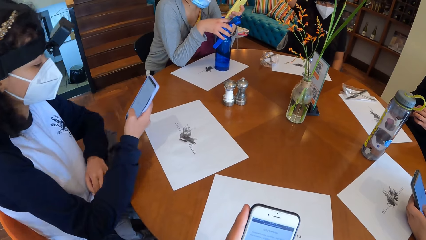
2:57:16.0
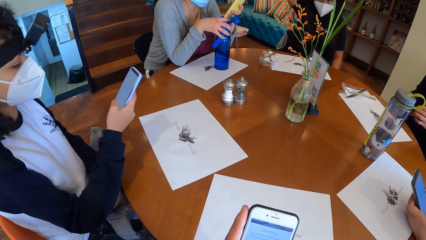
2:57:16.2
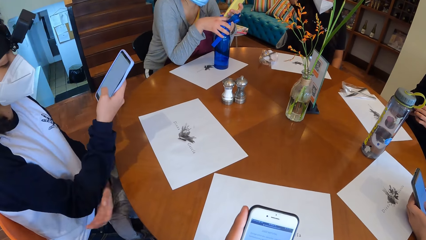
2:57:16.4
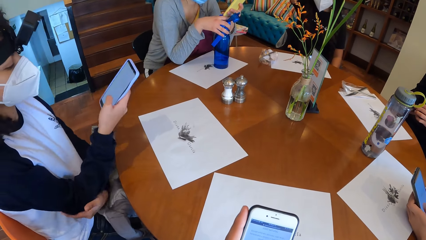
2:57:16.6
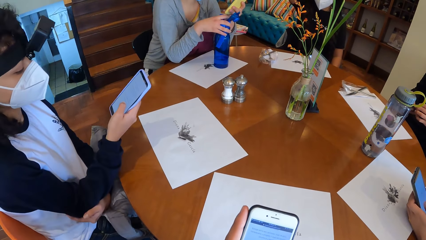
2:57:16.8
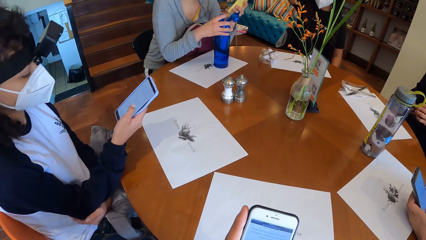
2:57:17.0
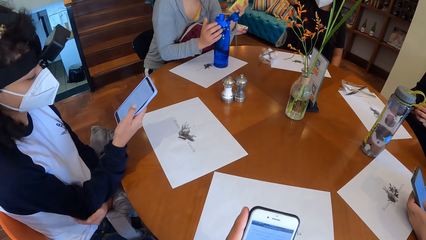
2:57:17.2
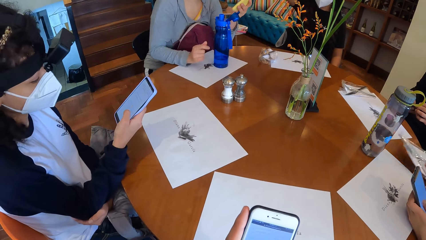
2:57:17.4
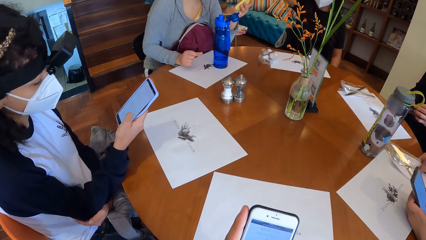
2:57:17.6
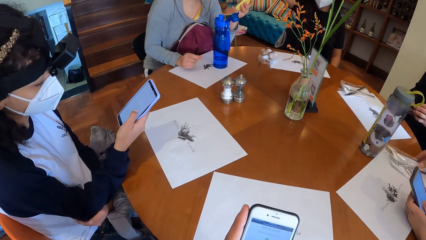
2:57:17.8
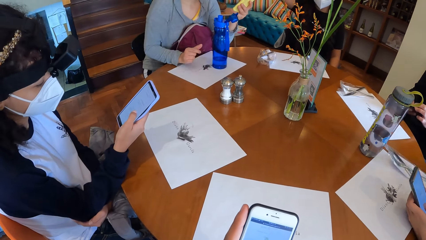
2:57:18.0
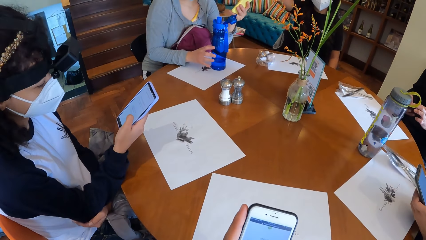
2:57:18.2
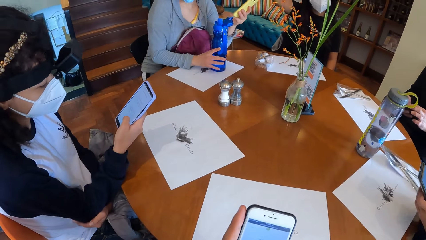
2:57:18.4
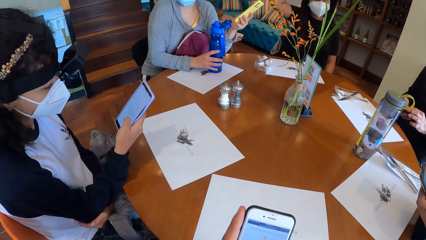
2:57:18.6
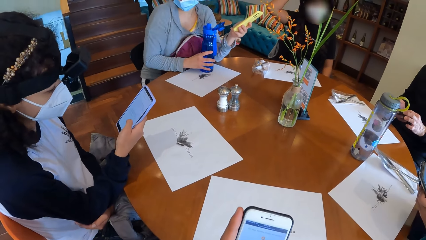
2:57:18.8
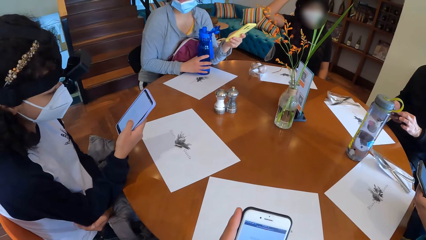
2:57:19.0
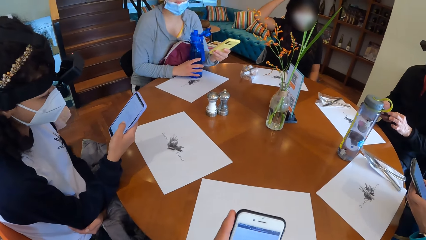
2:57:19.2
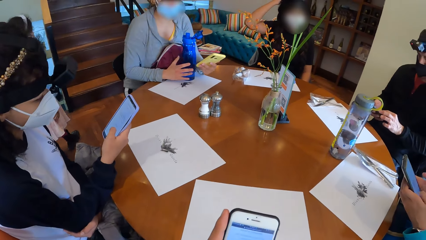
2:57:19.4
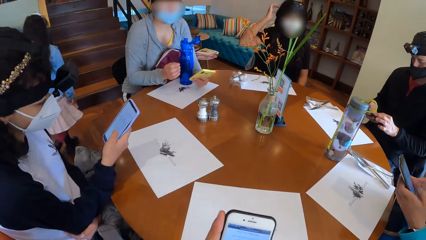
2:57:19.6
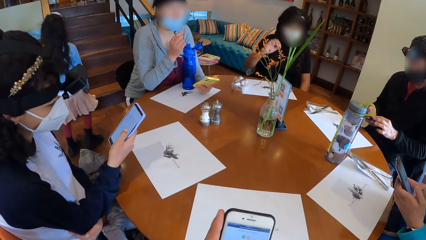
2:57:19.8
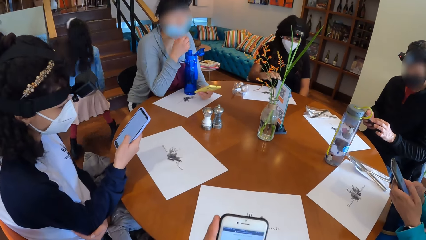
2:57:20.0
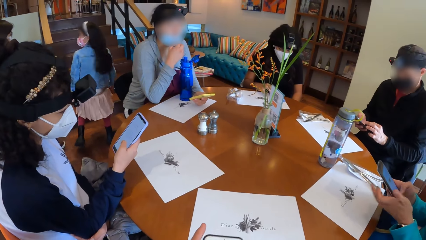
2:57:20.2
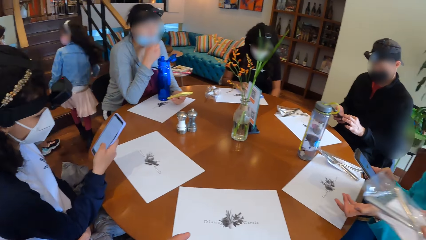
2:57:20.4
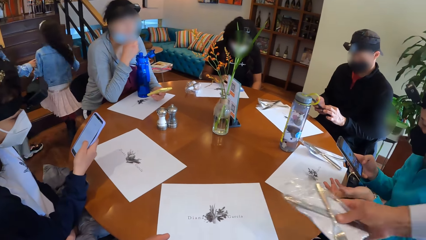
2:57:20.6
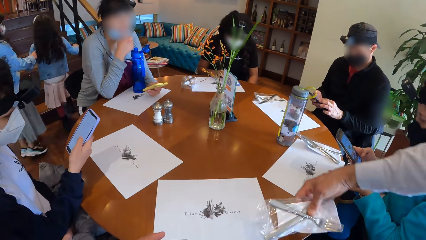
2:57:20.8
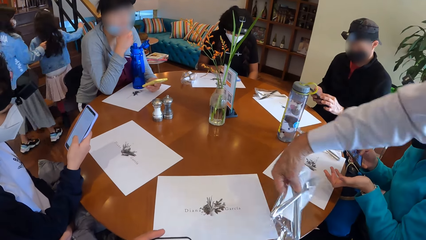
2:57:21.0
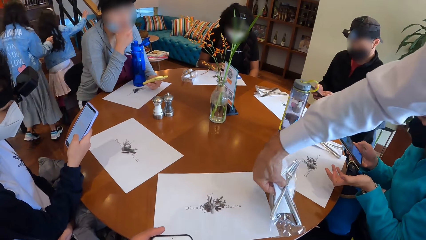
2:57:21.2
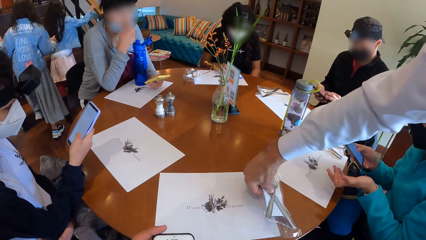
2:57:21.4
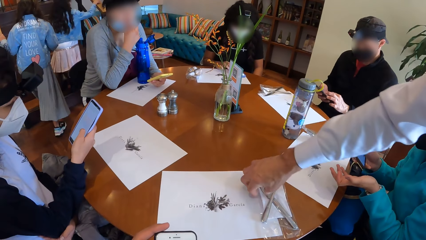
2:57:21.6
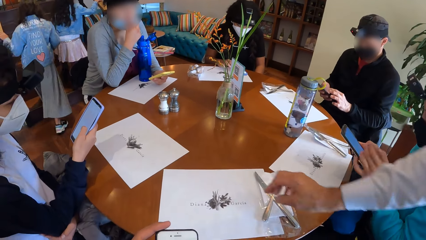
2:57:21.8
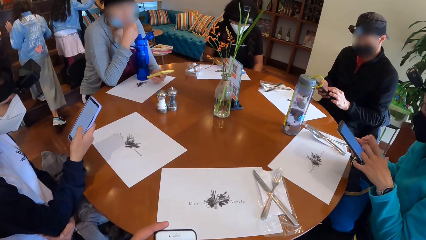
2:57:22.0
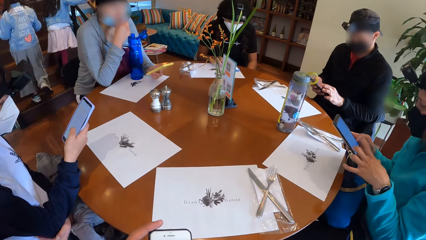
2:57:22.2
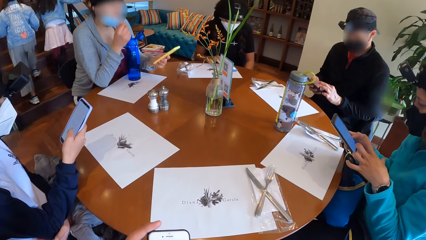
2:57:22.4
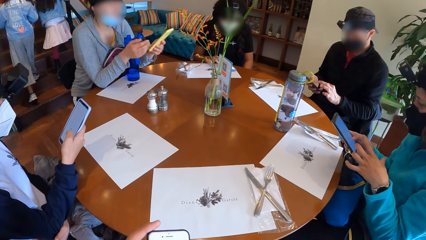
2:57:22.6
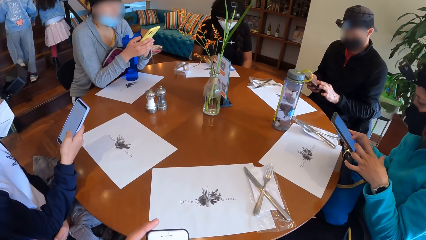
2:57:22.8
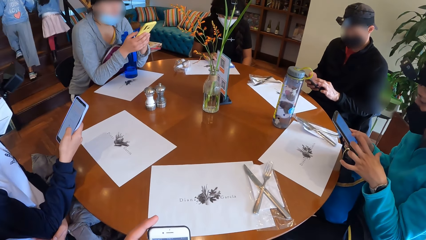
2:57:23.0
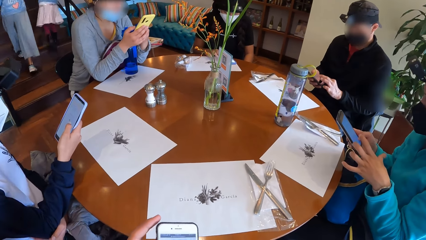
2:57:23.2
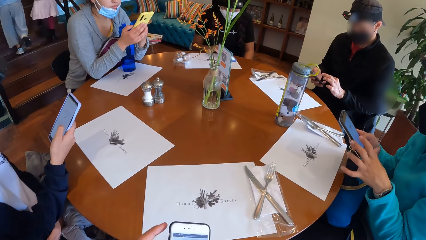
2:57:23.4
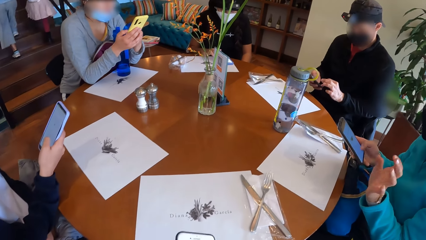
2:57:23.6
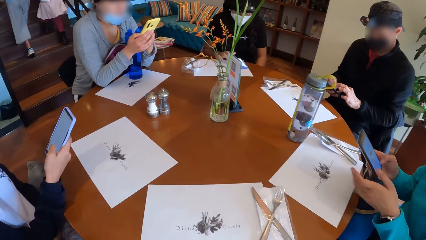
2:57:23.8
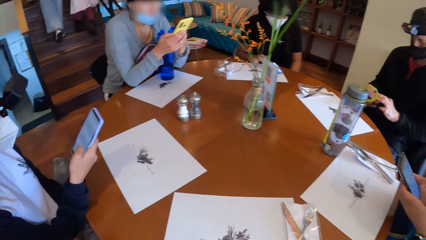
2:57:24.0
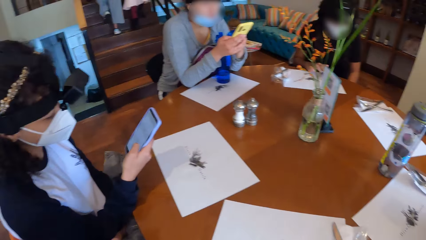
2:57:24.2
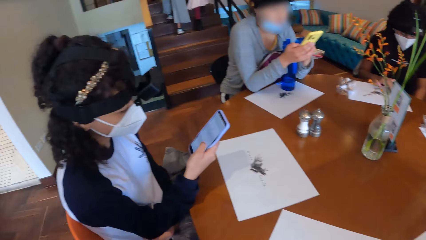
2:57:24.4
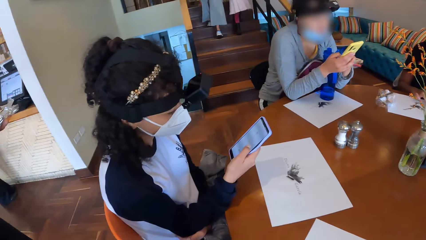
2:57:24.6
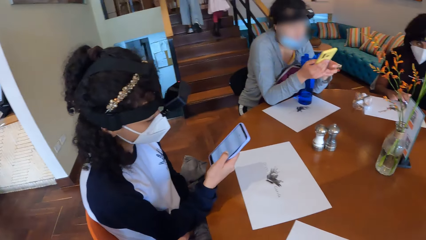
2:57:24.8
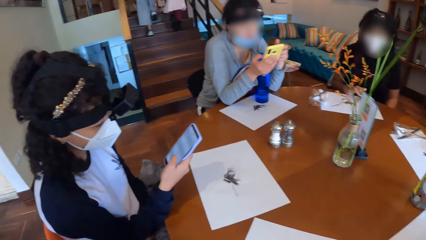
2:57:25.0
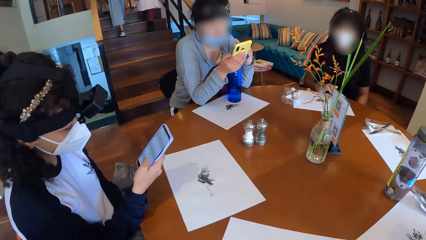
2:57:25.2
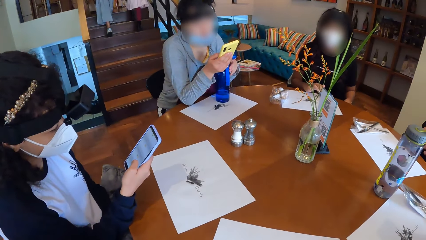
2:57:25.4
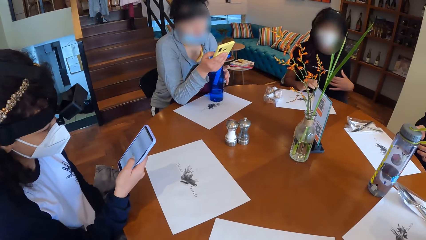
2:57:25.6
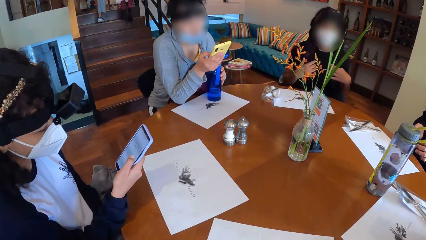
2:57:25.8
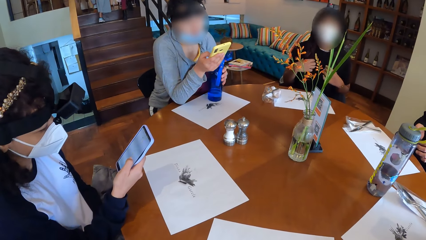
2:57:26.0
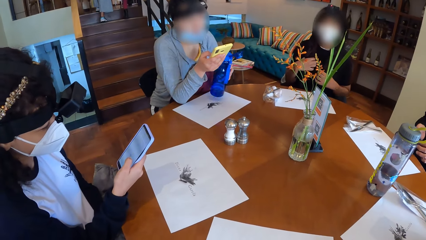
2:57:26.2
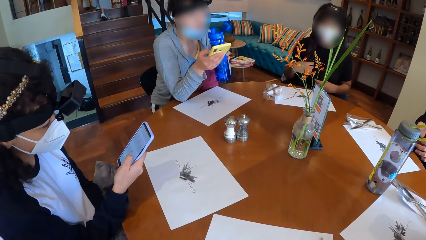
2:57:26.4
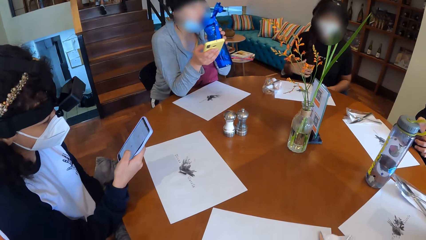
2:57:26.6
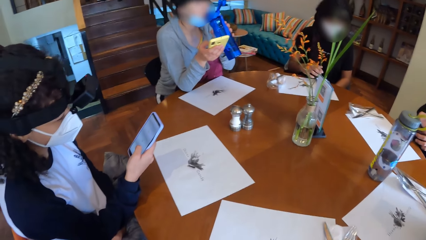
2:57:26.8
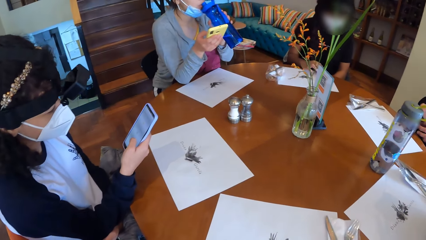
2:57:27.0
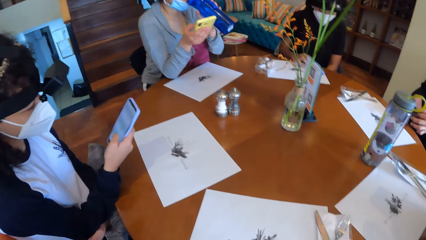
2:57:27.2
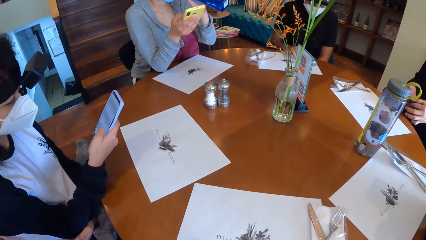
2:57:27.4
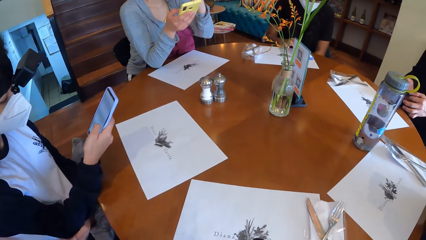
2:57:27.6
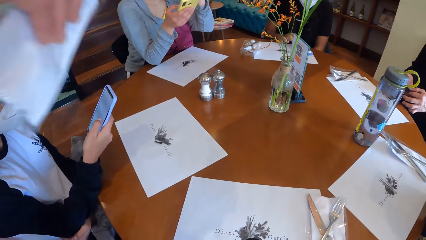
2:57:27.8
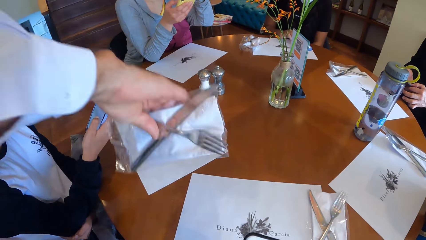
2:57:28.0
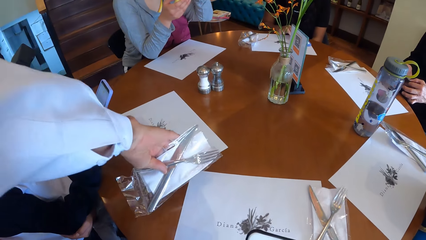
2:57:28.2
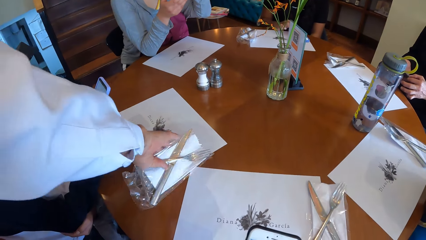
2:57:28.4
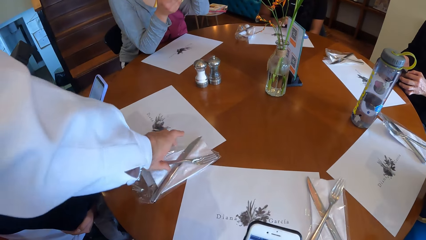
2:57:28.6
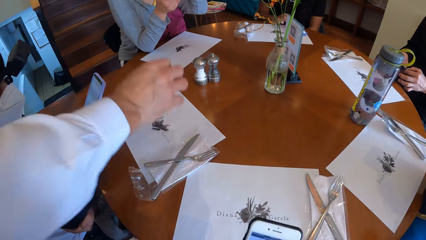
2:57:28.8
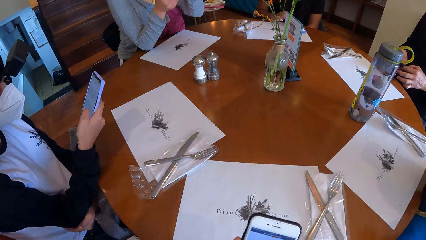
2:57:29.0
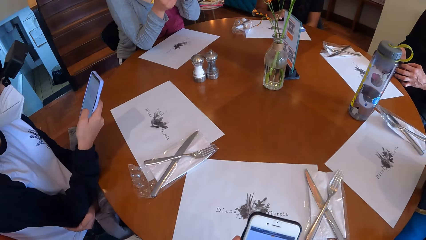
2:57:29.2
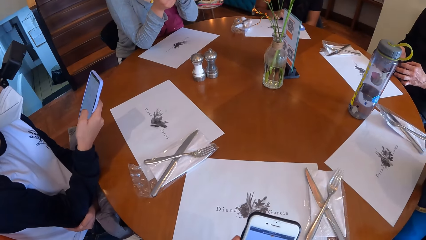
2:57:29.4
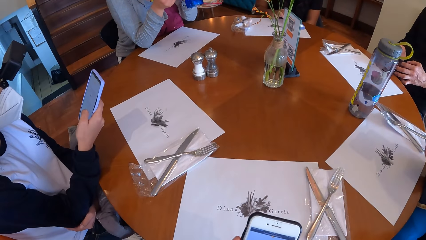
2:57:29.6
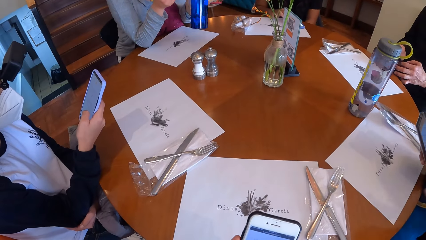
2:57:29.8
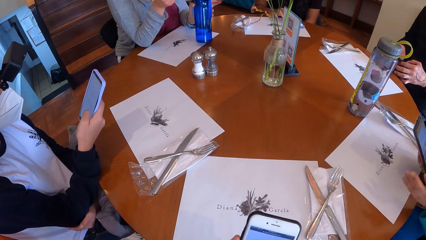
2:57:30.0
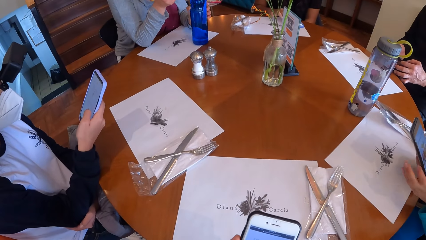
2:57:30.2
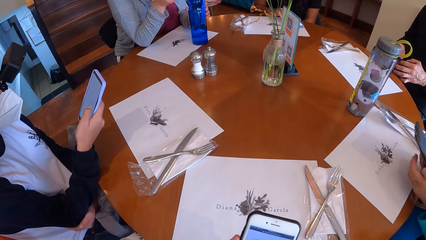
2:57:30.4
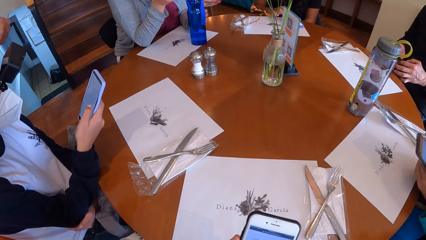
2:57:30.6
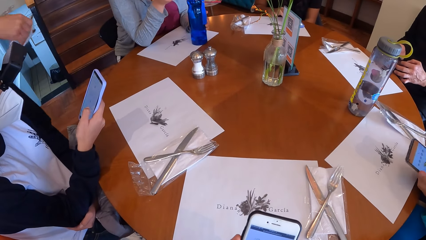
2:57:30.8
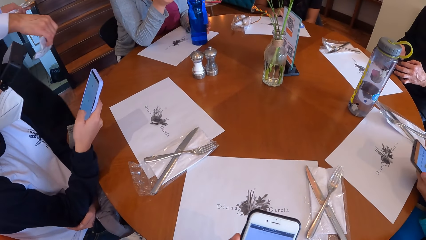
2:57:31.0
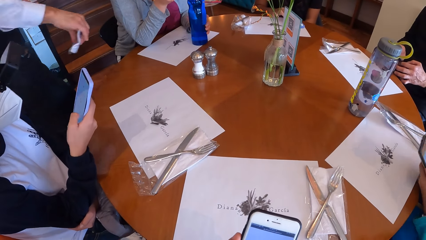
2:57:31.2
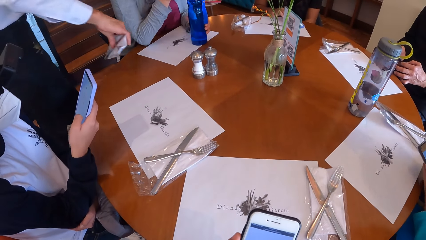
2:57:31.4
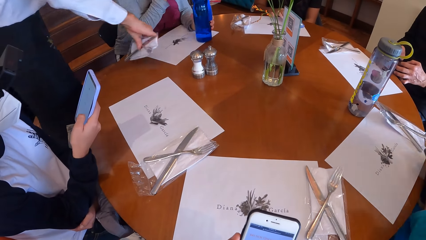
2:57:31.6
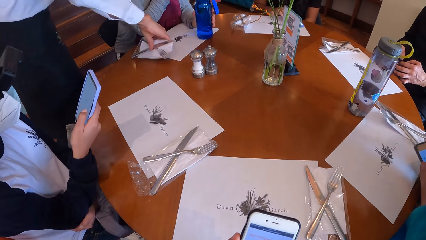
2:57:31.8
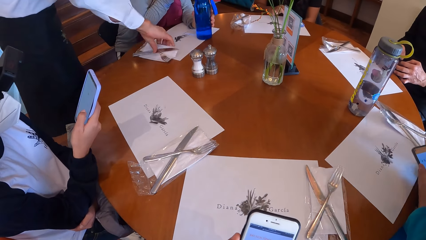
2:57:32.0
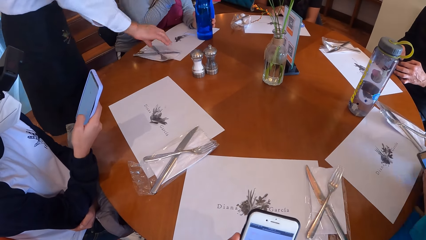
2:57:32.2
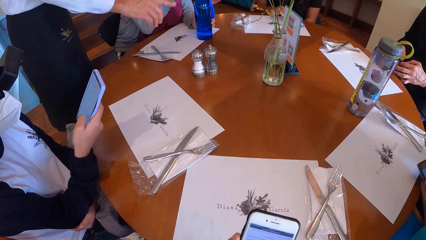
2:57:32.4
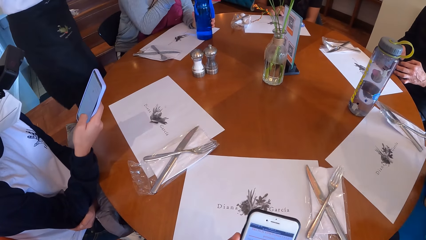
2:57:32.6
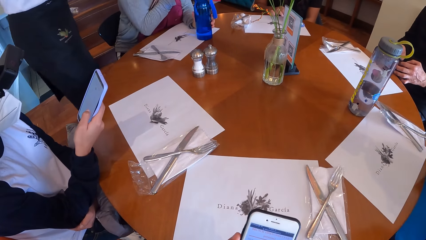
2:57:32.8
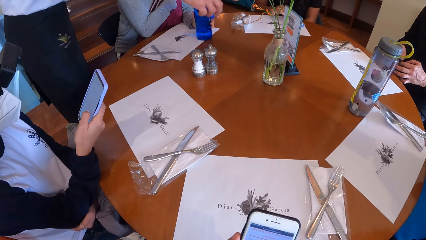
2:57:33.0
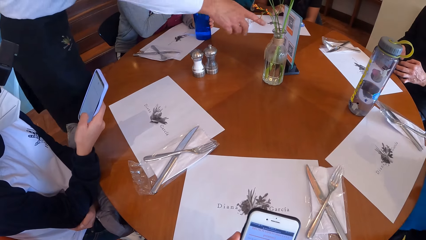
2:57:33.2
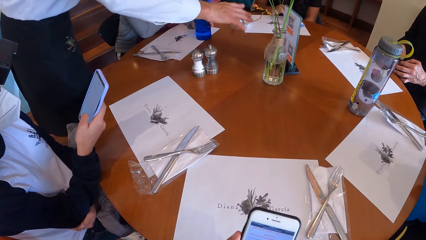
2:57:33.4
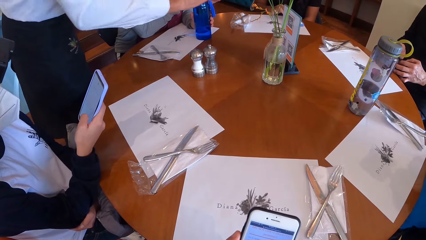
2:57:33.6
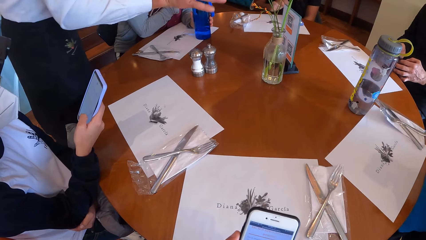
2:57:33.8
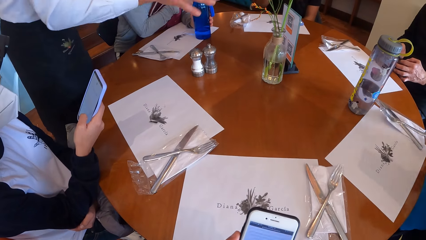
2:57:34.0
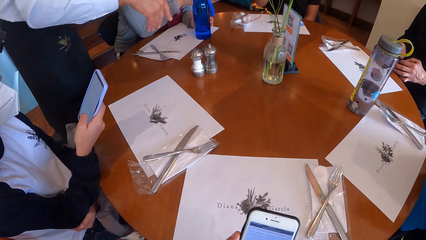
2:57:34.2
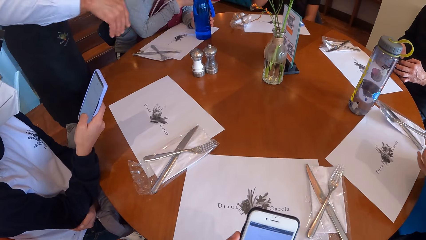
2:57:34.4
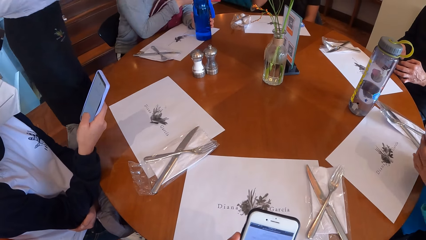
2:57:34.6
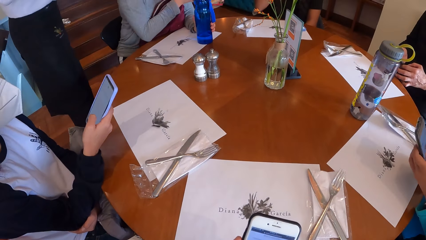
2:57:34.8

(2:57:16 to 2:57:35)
A waiter places a cutlery set in his right hand on the table. A woman moves the bottle of water on the table with her right hand. The woman moves the nose mask with her right hand. Another woman operates the phone on the table with her right hand. The waiter places a cutlery set in his right hand on the table. The first woman holds the phone with both hands. The camera wearer looks around. The first woman picks up the bottle of water from the table with her right hand. The second woman touches her hair with both hands. The first woman drinks from the bottle of water in her right hand. The waiter places a cutlery set in his right hand on the table. The camera wearer scrolls the phone. A third woman gestures with her left hand. The third woman operates the phone in her hands. The waiter places a cutlery set in his right hand on the table. The waiter points at the food menu with his right hand.
